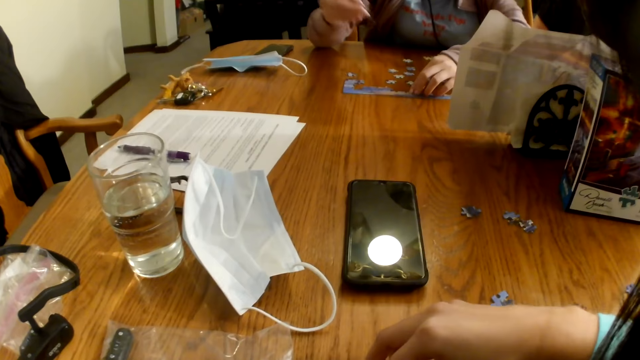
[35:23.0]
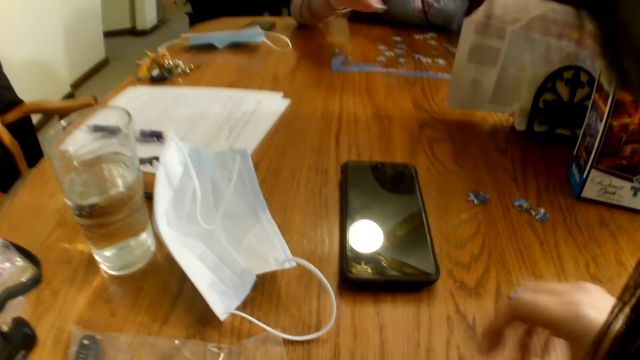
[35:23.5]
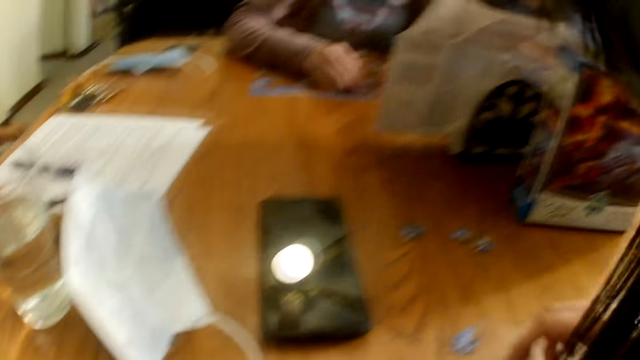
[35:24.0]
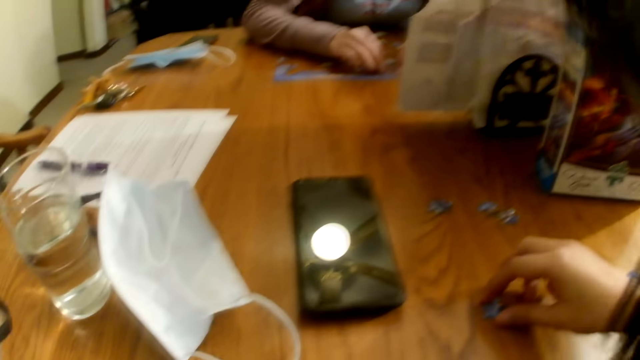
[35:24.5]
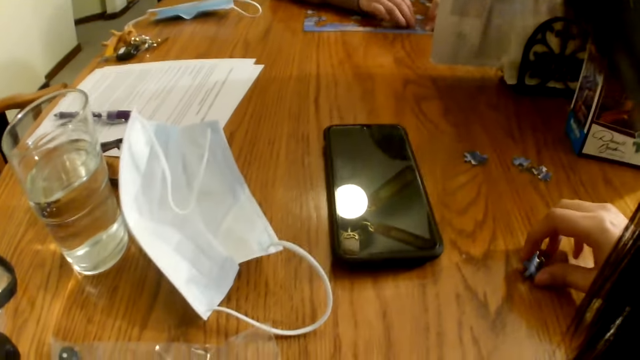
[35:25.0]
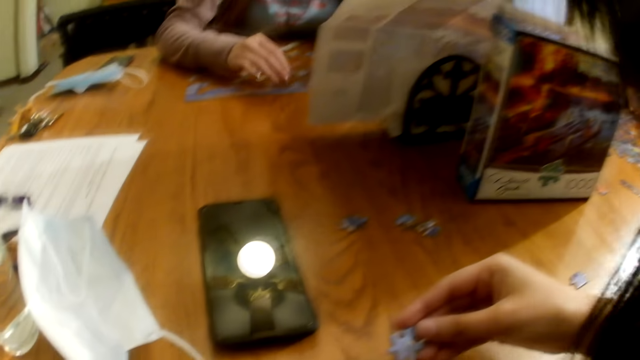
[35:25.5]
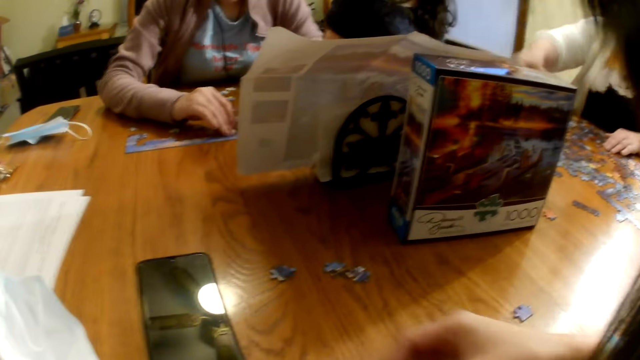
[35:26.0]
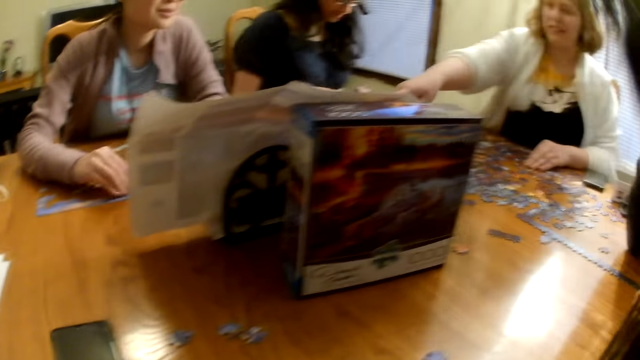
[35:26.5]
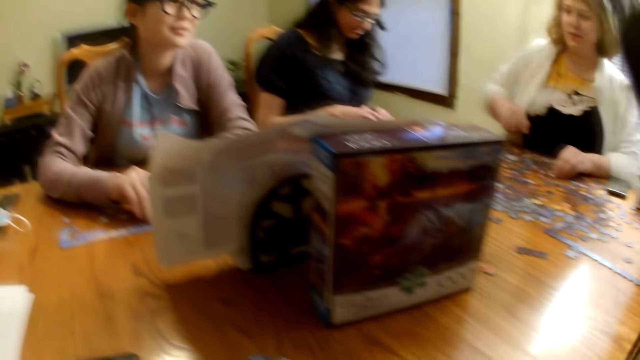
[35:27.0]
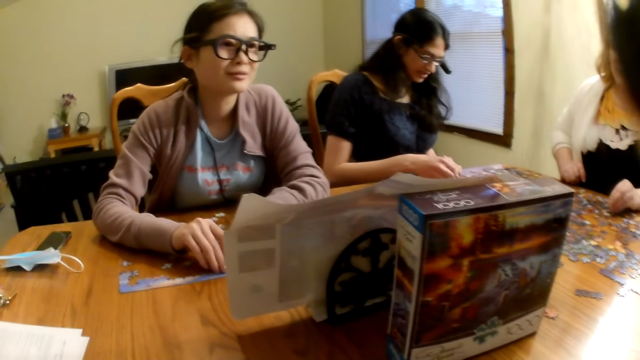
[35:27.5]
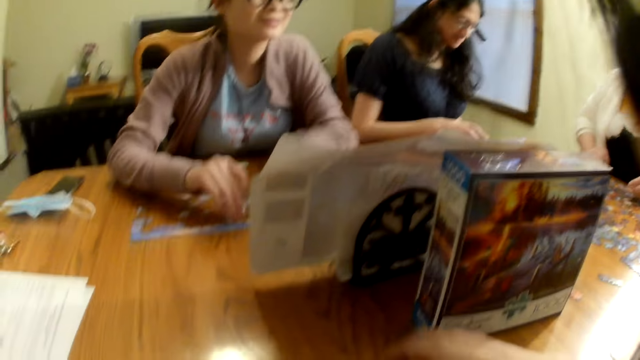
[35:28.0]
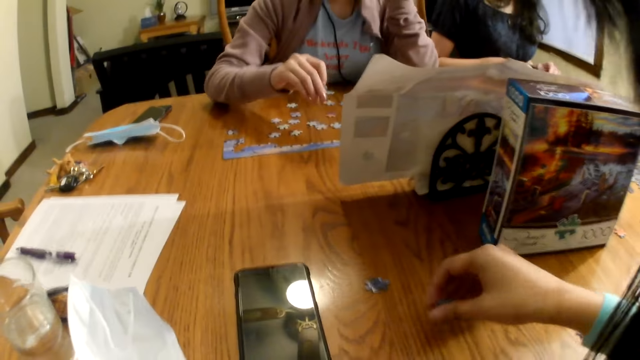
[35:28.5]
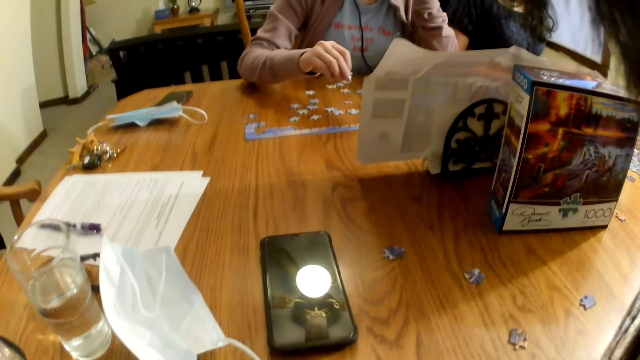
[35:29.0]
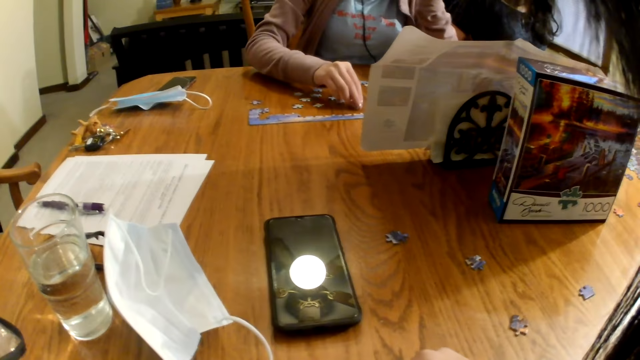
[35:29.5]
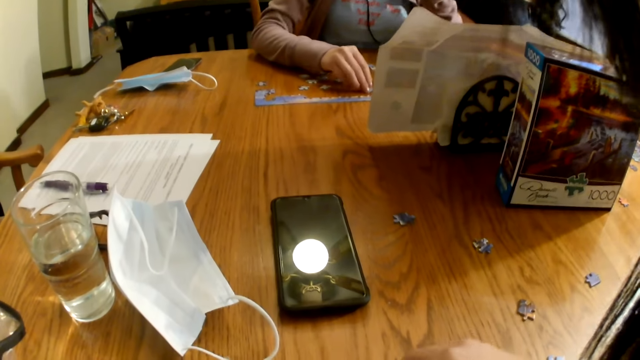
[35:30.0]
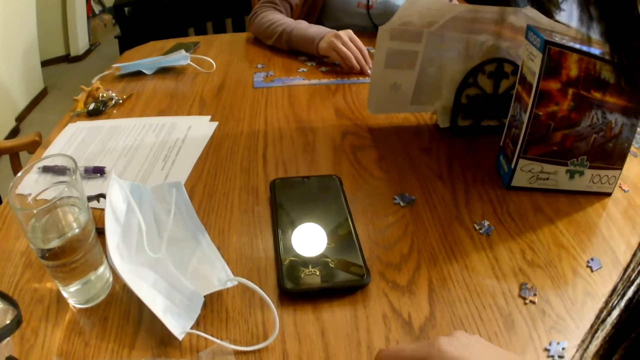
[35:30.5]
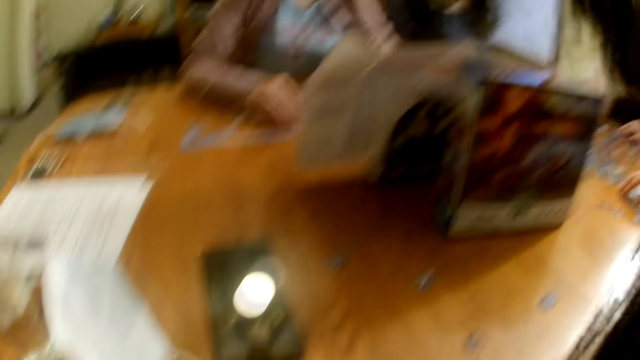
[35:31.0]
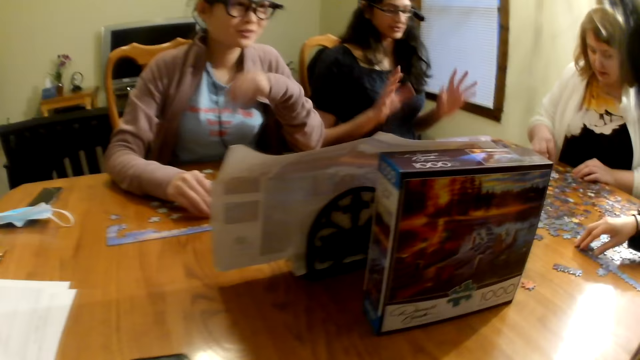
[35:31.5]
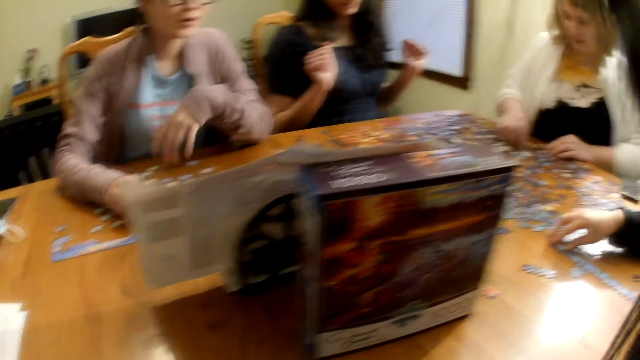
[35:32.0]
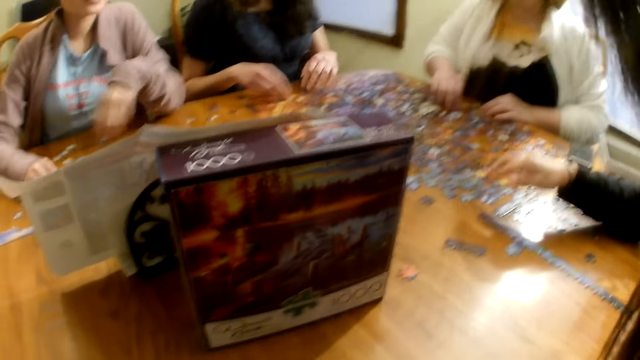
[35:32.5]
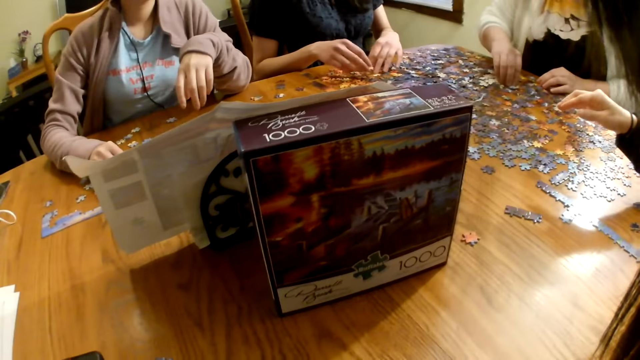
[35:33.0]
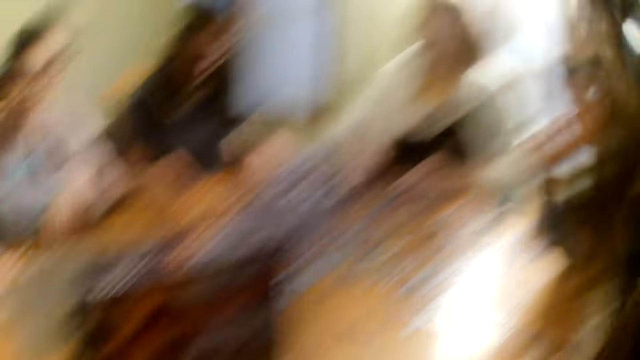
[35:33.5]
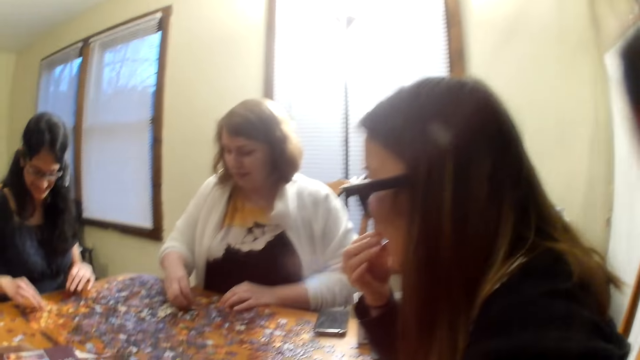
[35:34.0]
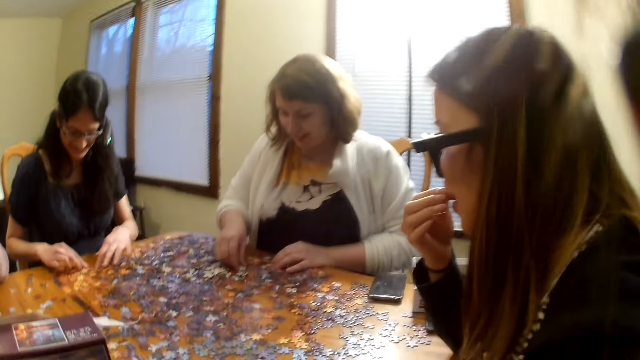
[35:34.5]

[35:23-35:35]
The camera wearer moves the piece on the table. They pick a piece from the table. They look around. A woman moves the piece on the table. Another woman raises the hands. The camera wearer looks around the table.

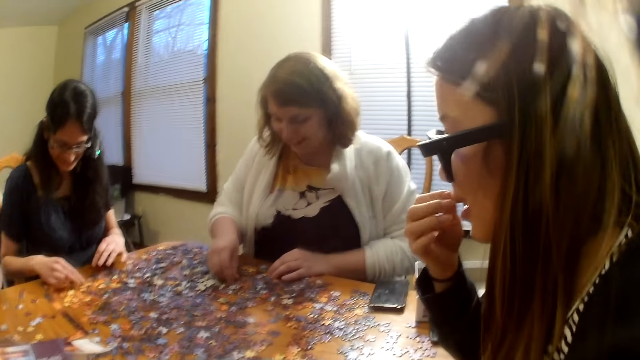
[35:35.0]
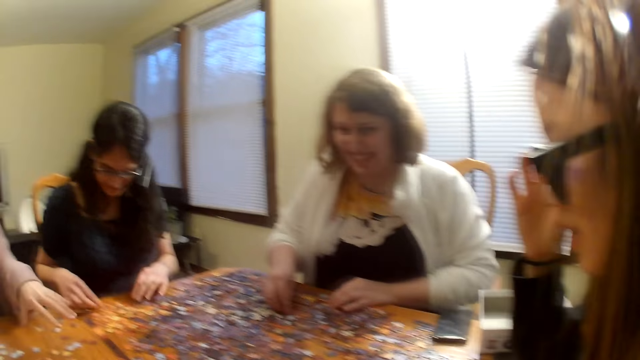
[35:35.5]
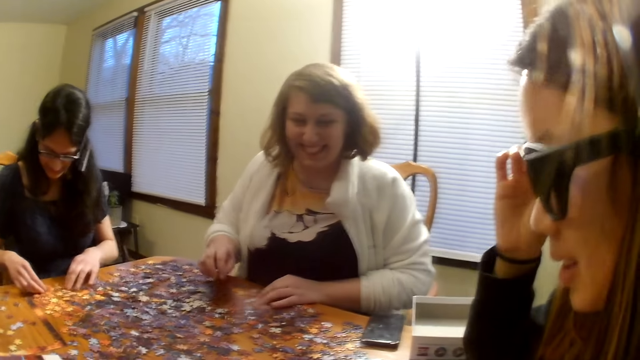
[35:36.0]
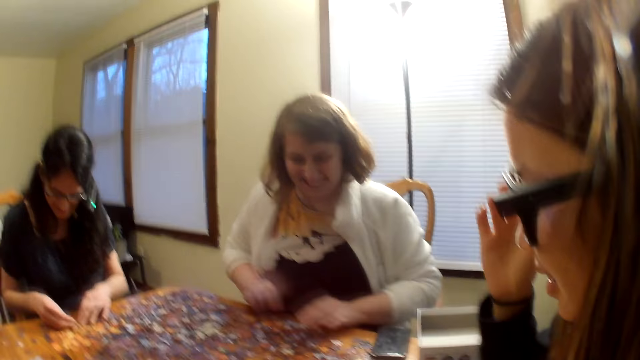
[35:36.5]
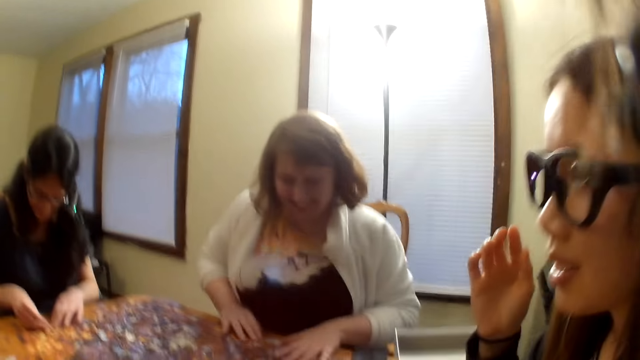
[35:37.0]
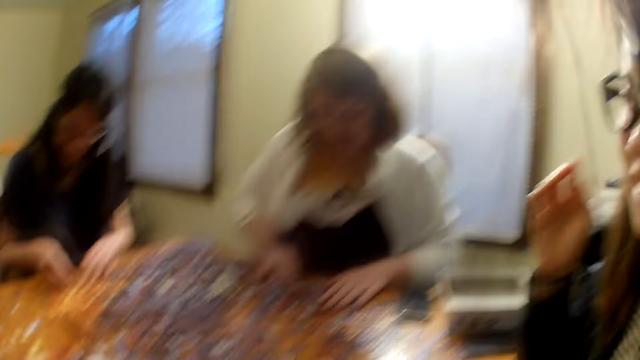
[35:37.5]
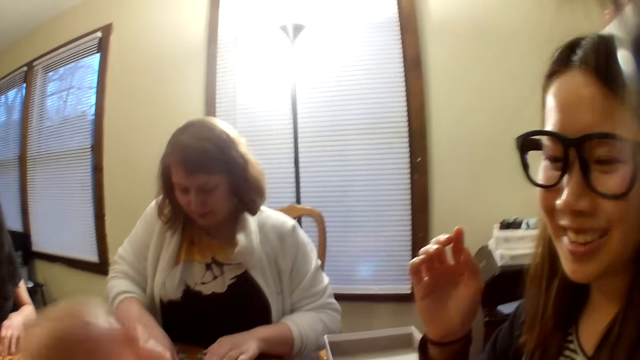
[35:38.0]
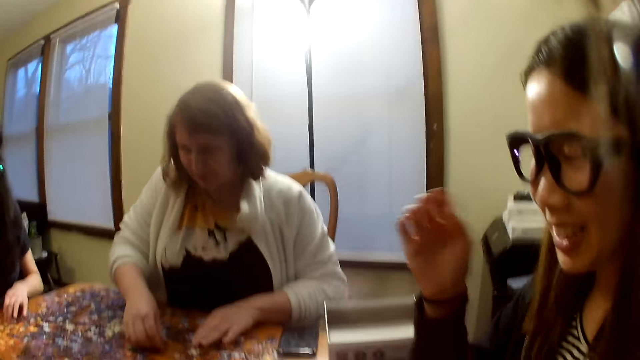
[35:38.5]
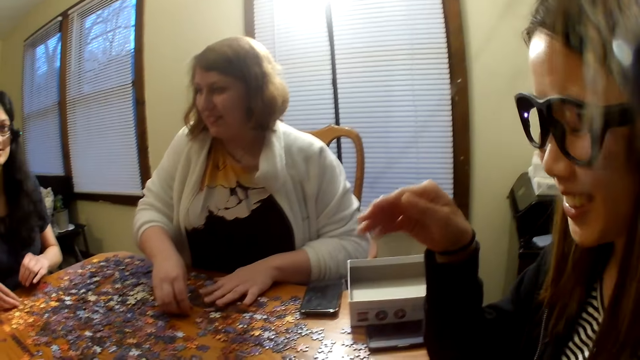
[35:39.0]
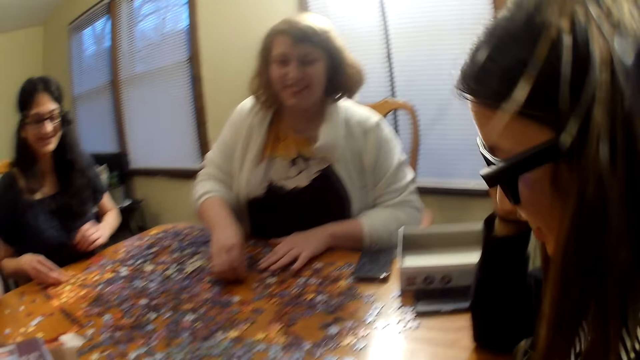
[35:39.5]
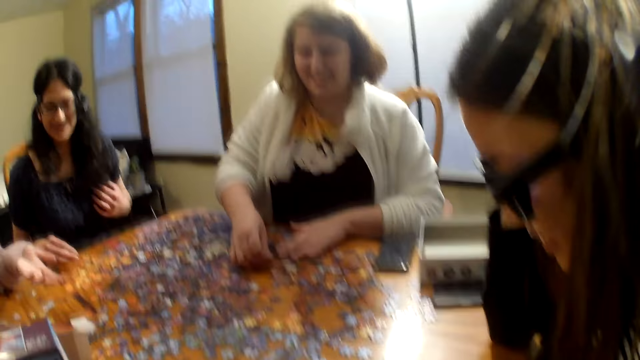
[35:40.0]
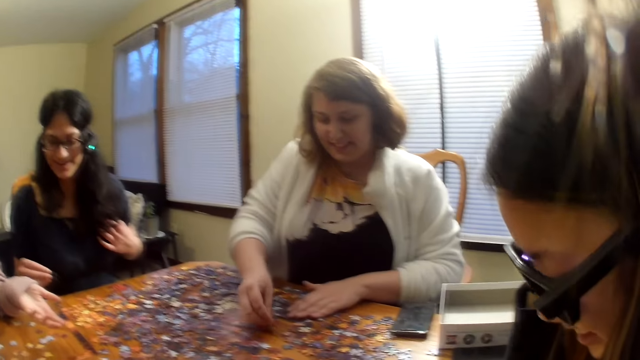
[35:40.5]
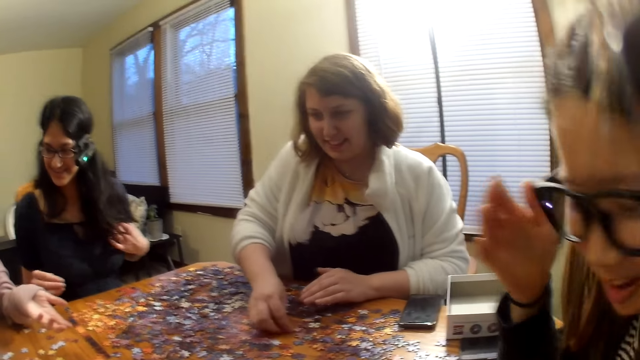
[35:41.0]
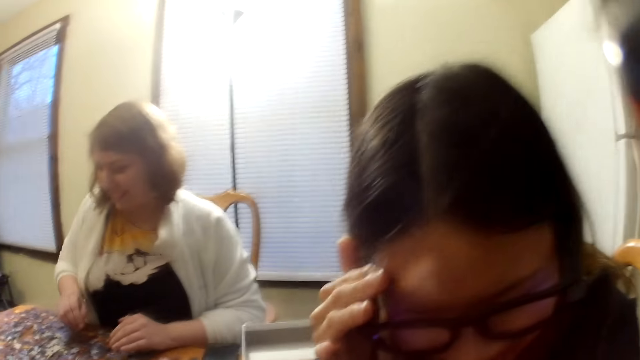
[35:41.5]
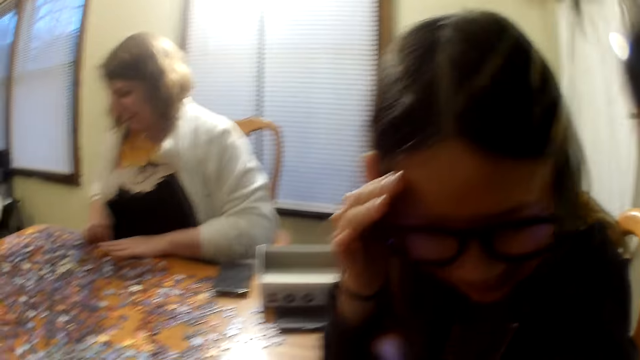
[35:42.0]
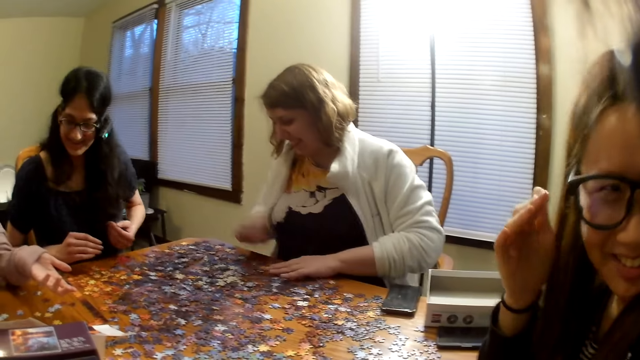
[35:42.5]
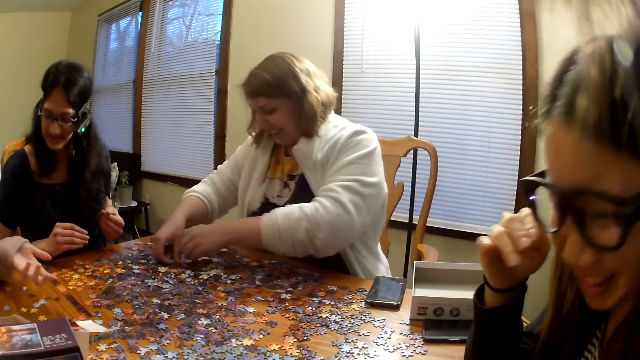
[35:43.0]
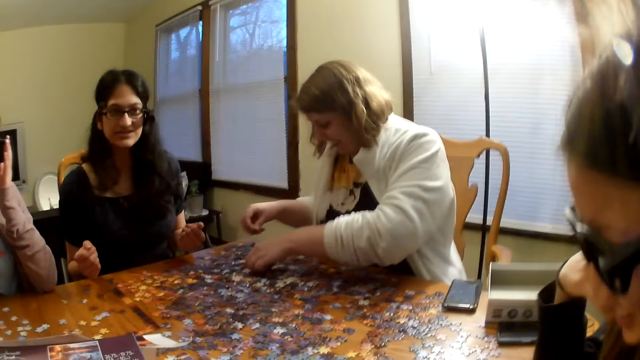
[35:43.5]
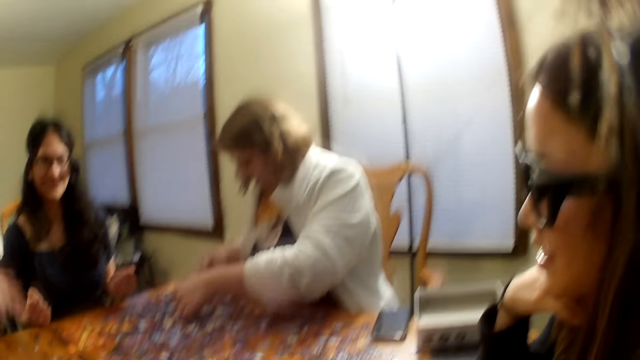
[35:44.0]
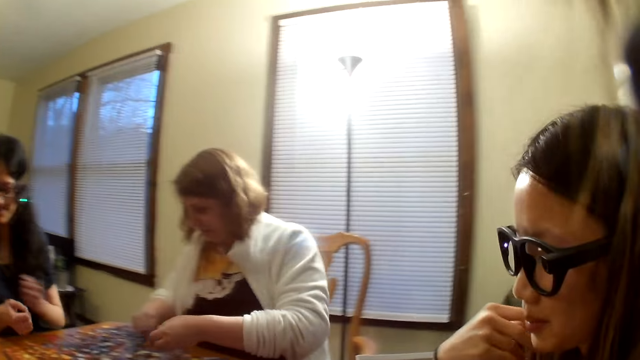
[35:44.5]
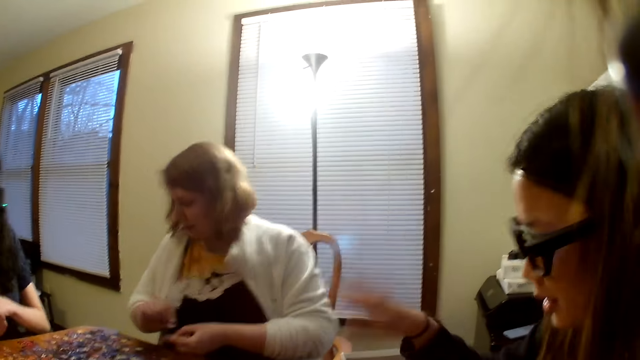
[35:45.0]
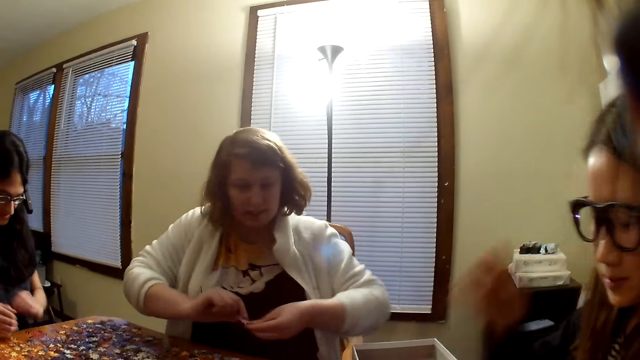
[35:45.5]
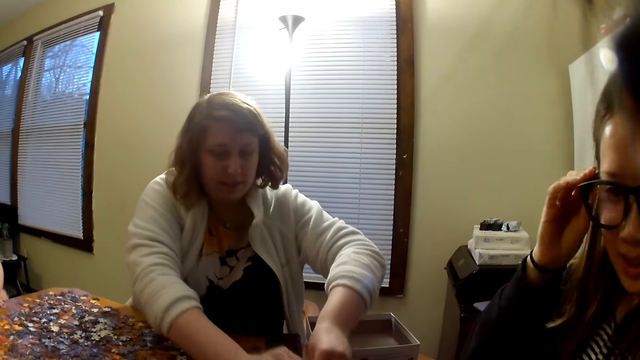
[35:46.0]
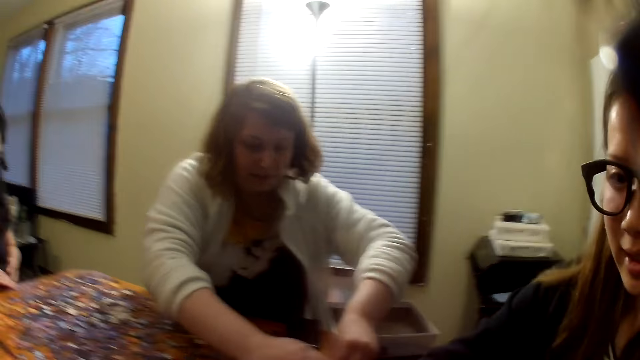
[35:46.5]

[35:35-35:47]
A woman raises the hand. Another woman laughs. The camera wearer speaks. The first woman speaks. The other woman moves the piece on the table. The first woman speaks. The other woman moves the piece on the table. The first woman speaks. The other woman moves the piece on the table.
